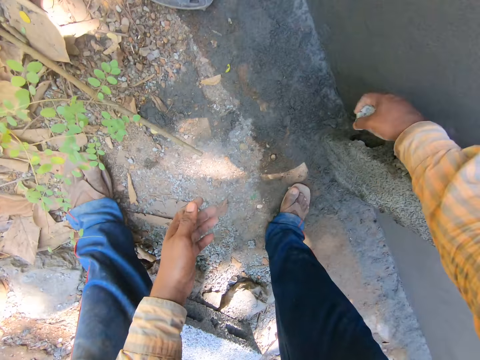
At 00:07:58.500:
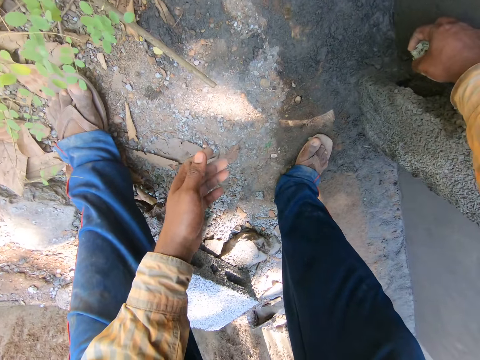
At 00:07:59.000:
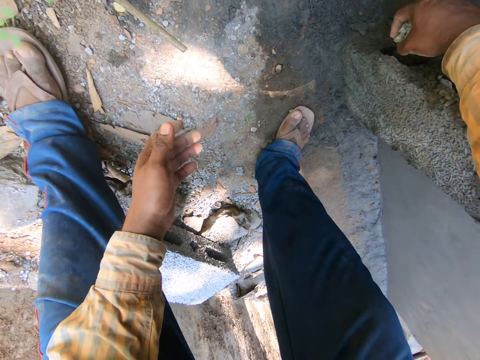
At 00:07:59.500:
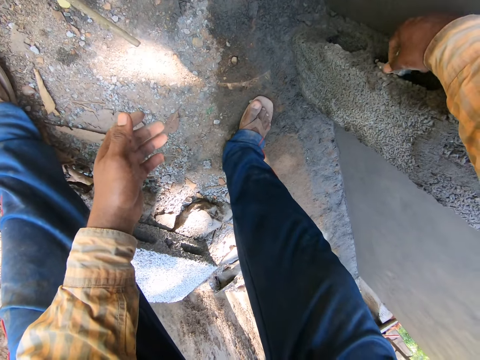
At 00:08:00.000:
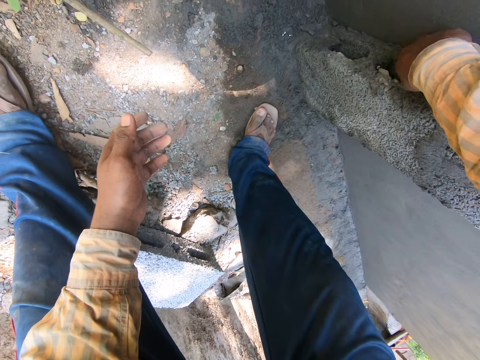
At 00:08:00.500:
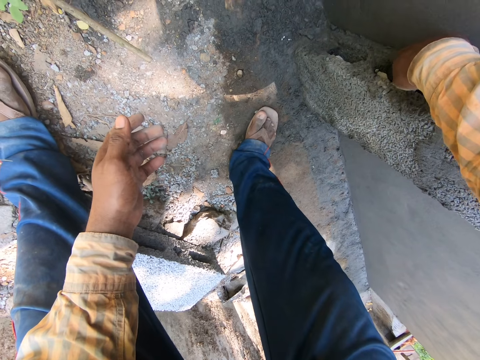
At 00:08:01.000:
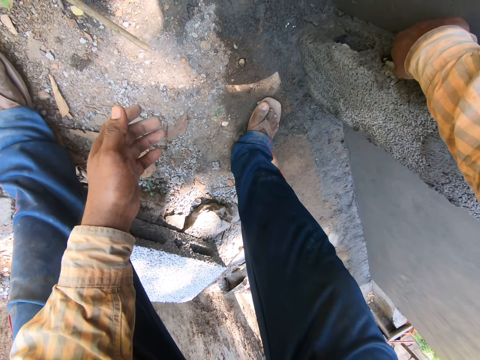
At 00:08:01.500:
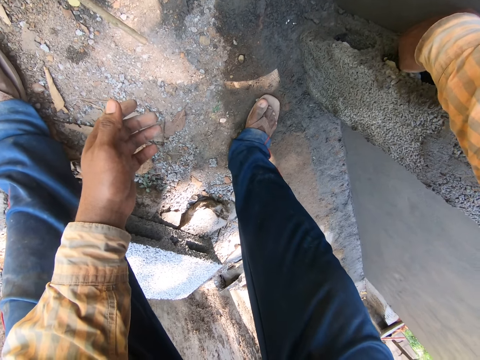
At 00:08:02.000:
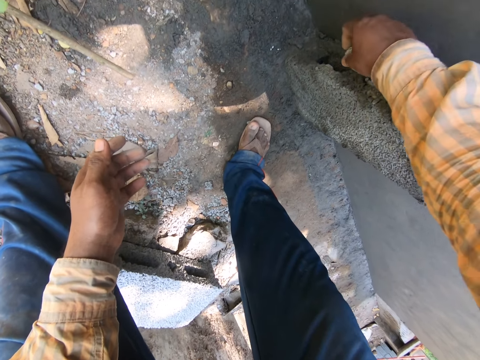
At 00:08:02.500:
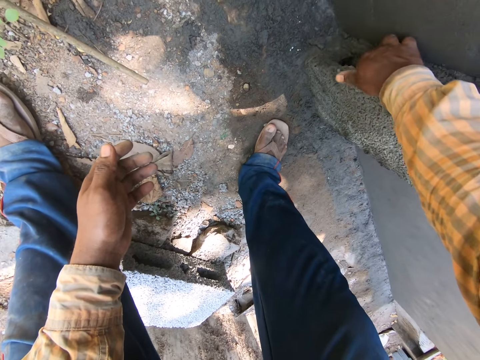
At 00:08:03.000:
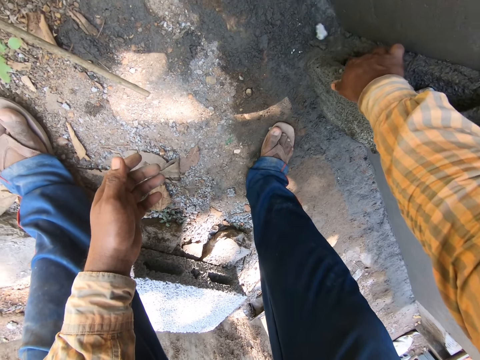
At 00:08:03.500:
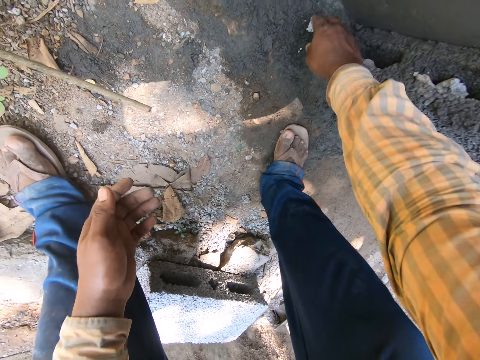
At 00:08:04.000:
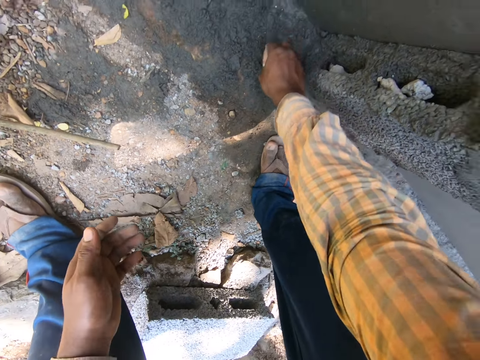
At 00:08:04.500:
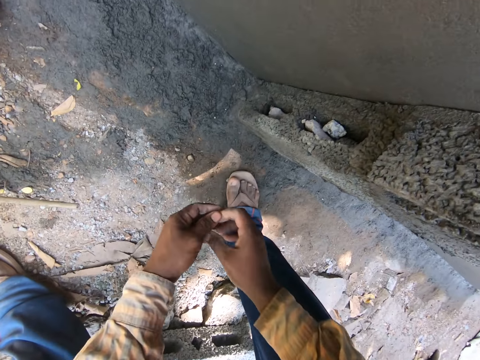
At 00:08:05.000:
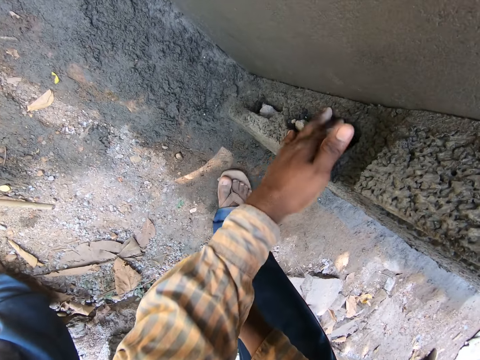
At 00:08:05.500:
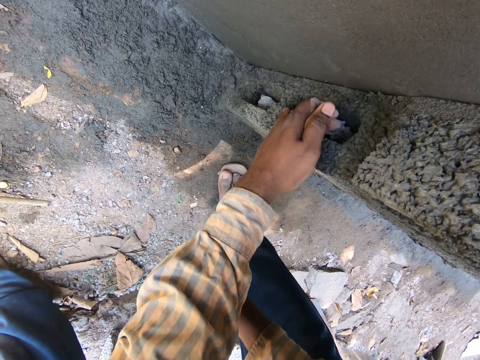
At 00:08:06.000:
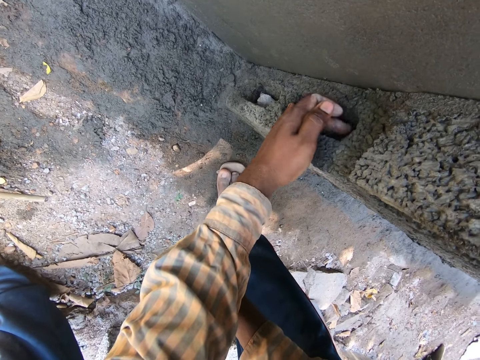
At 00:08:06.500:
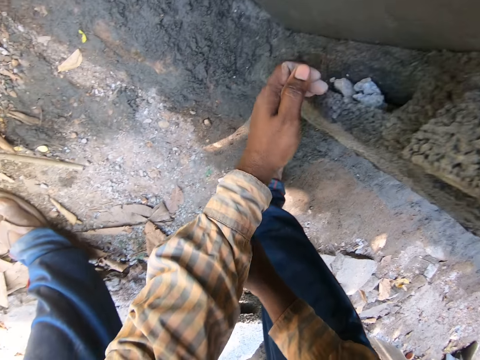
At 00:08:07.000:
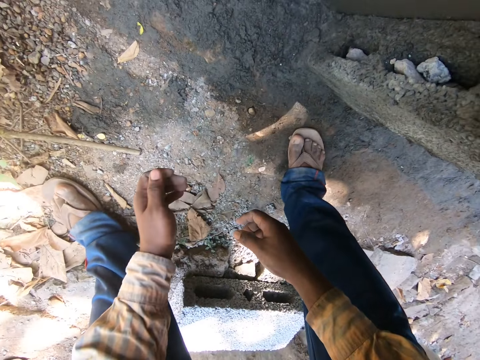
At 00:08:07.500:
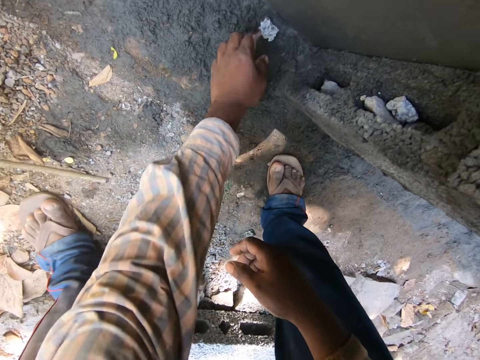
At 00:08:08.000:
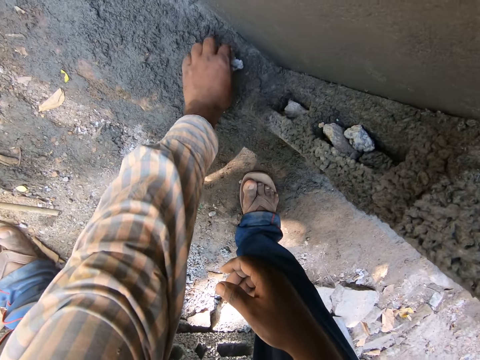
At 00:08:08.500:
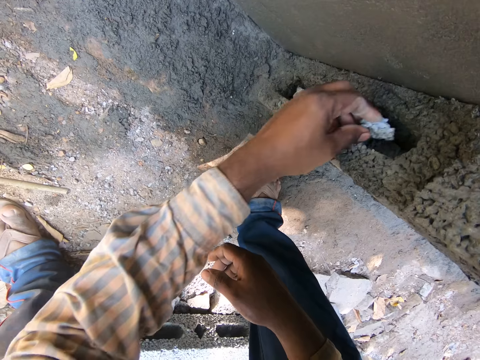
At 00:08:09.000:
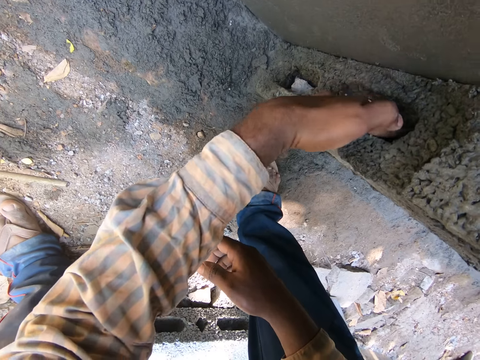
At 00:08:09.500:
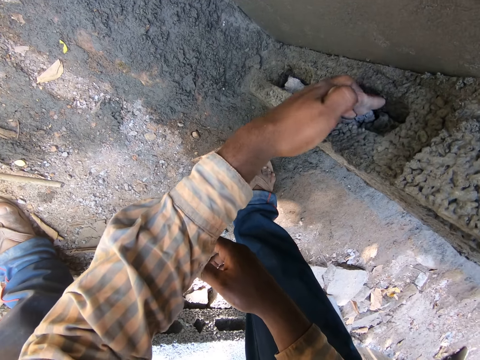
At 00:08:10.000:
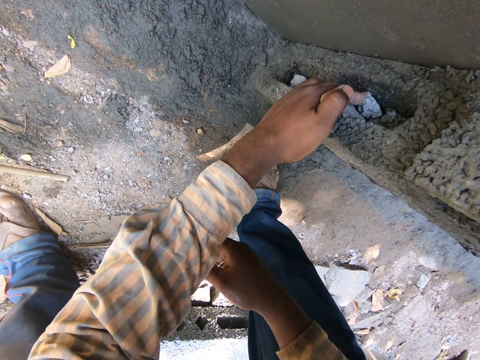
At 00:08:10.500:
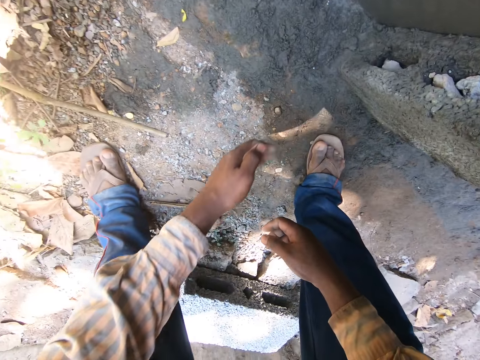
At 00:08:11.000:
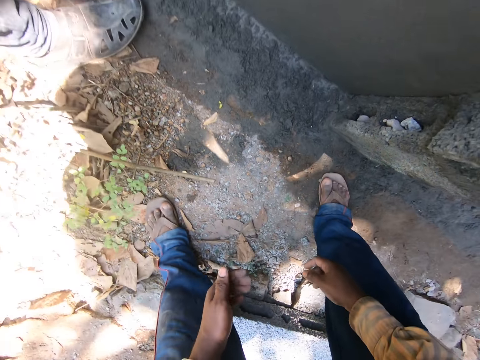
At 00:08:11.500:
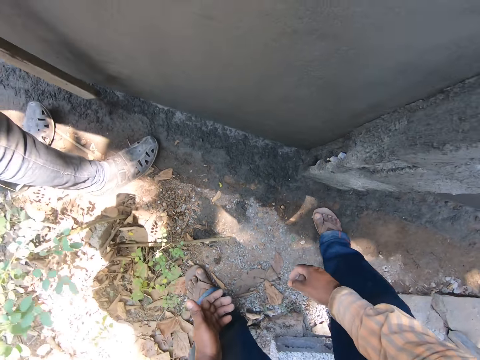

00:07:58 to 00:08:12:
The camera wearer dips pieces of rocks in a brick. They pick a piece of rock from the ground. They exchange the piece of rock to the left hand. They dip pieces of rocks in the brick. They pick a piece of rock from the ground. They dip pieces of rocks in the brick.

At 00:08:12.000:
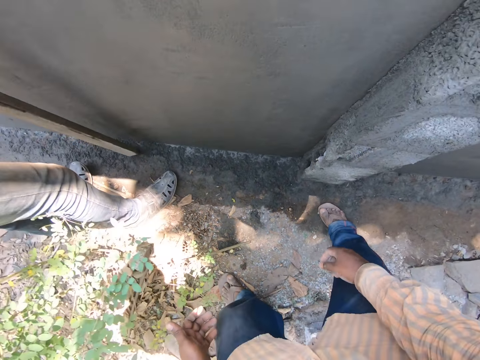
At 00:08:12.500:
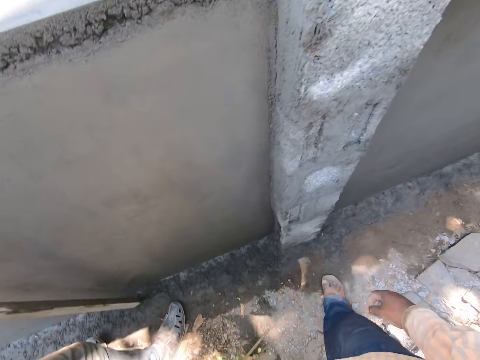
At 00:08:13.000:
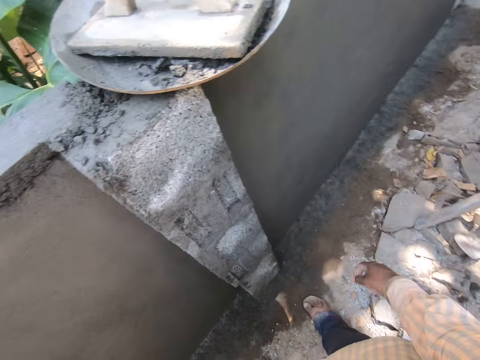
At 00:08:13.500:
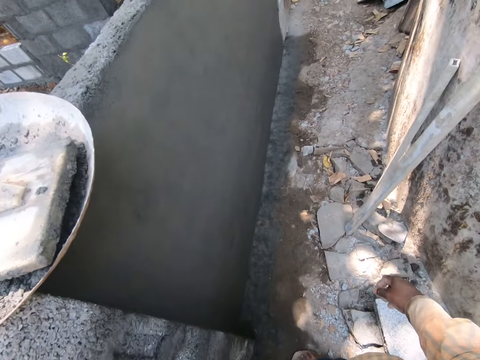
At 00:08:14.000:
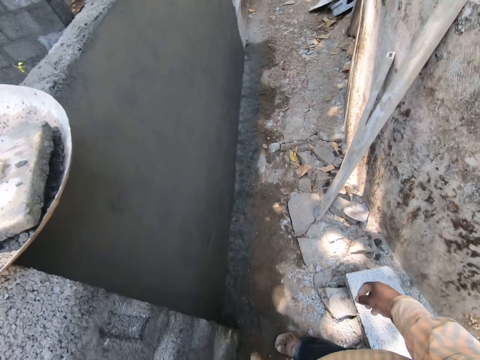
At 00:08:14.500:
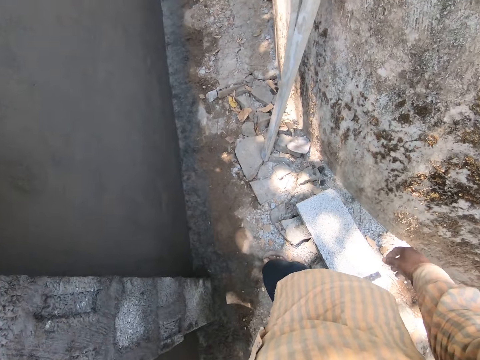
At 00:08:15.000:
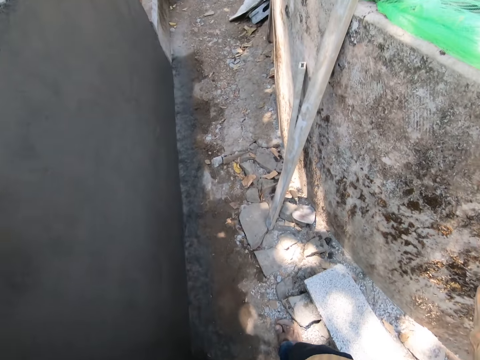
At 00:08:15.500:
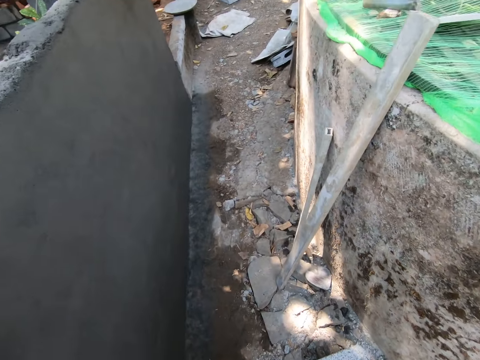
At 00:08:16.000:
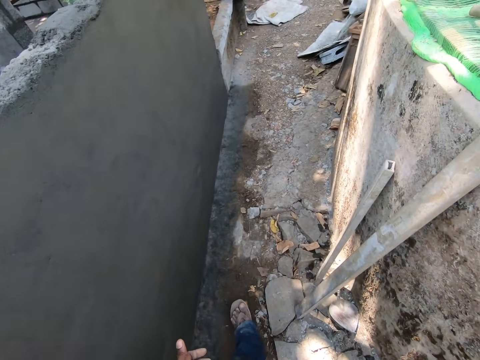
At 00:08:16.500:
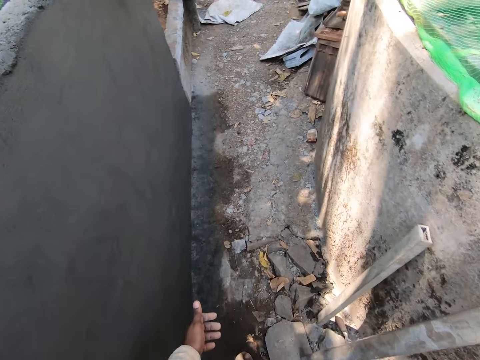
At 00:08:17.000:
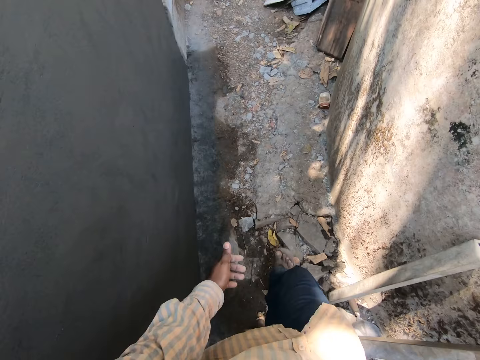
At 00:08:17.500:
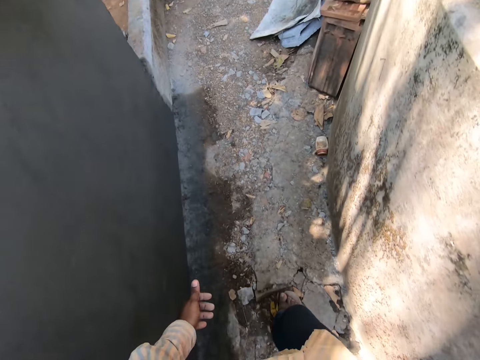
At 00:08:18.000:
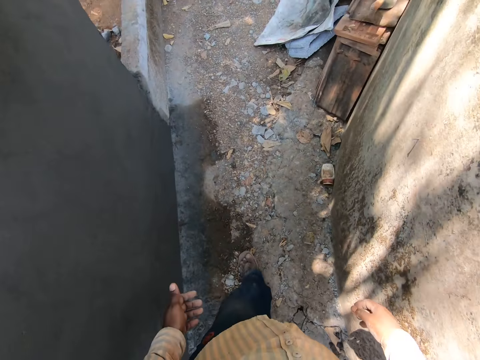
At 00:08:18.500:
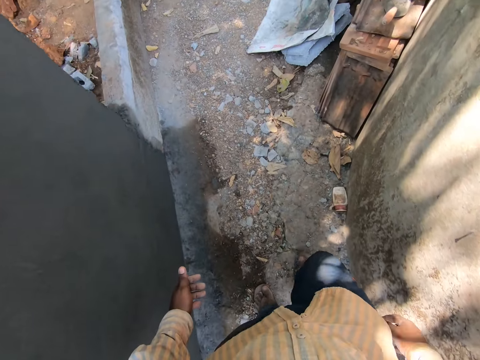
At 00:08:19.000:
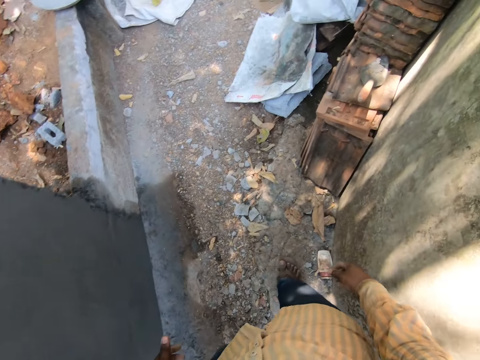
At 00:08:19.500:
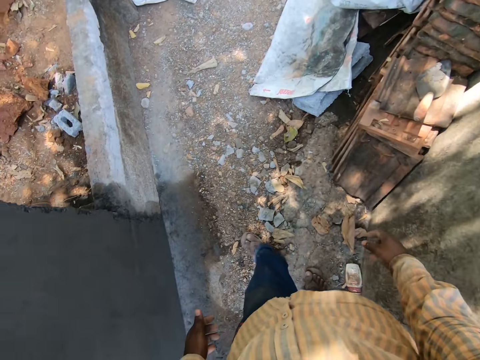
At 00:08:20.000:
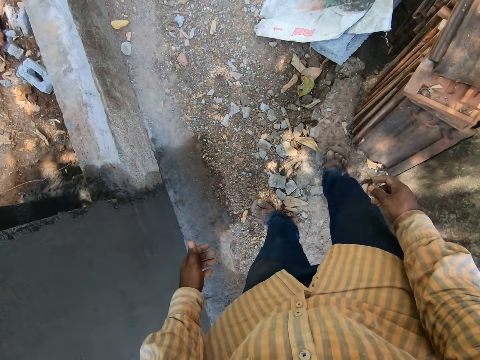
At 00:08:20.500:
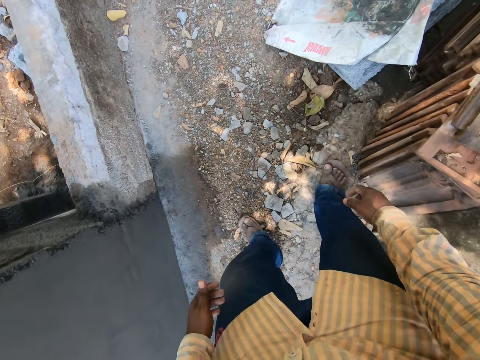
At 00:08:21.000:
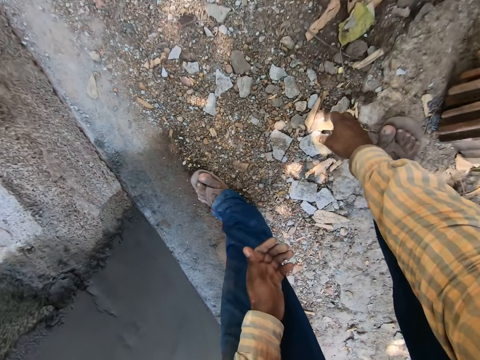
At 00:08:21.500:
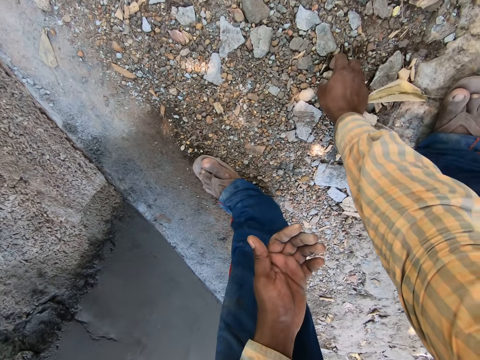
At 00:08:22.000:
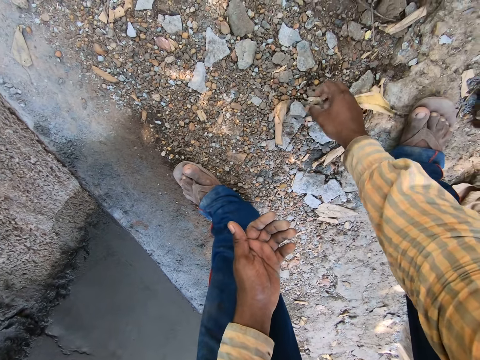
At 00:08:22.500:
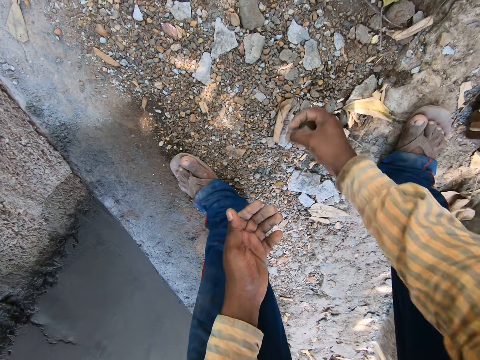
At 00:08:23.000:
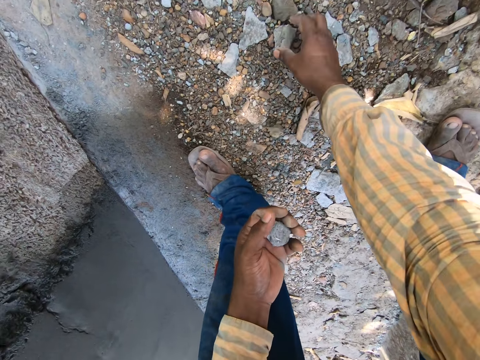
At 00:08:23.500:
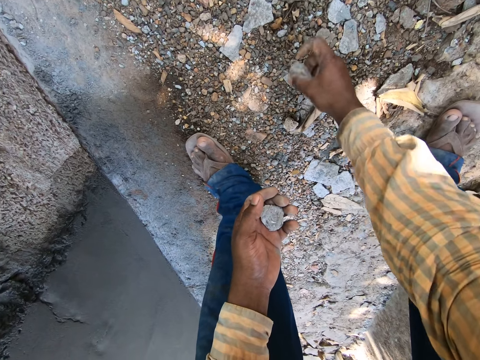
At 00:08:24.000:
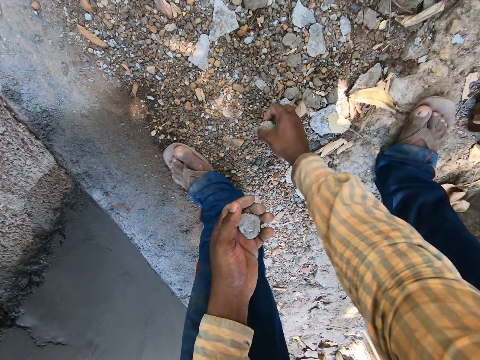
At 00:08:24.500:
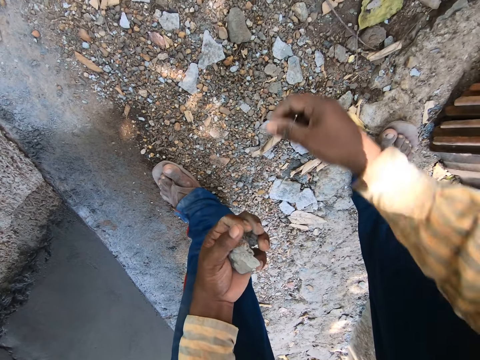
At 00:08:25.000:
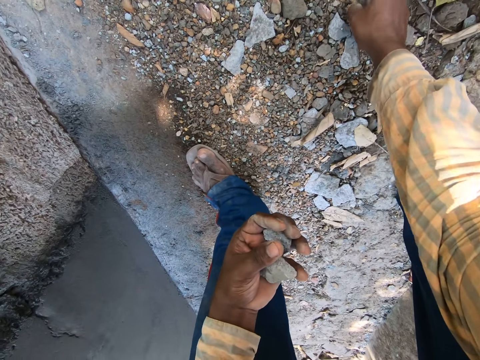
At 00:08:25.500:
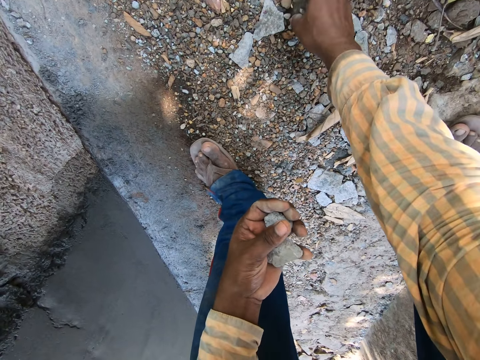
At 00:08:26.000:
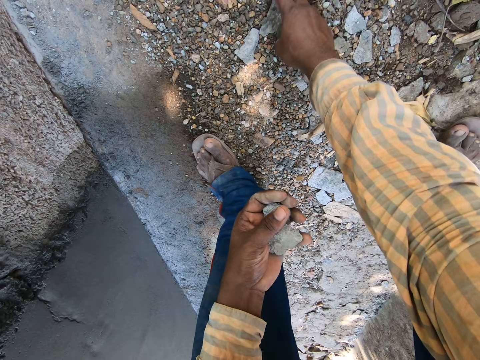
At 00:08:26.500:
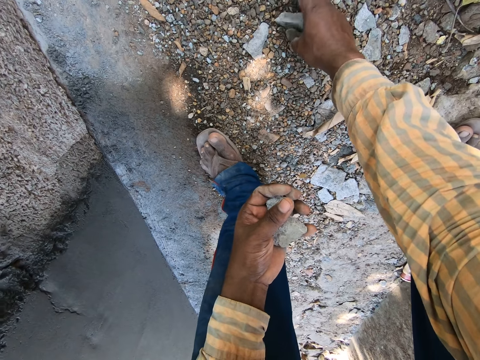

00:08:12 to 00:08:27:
The camera wearer turns near a wall. He raises up. He looks around. He walks near the wall. He picks a piece of rock from the ground. He exchanges the rock to his left hand. He picks a piece of rock from the ground. He exchanges the rock to his left hand. He picks pieces of rocks from the ground.
